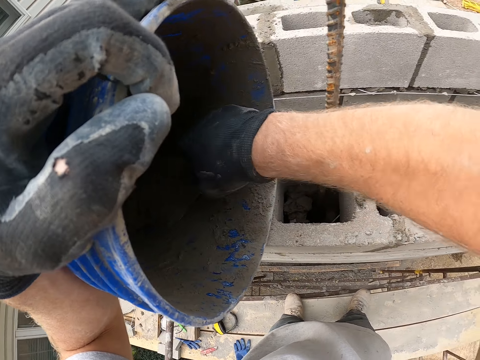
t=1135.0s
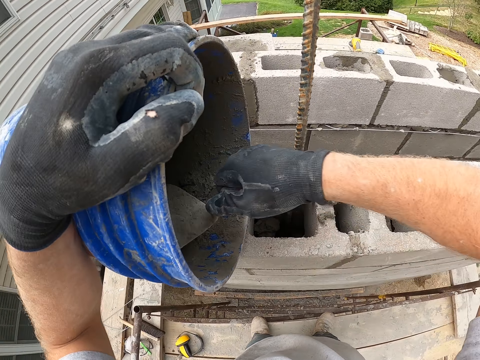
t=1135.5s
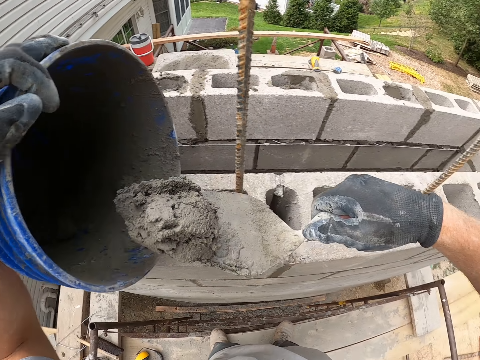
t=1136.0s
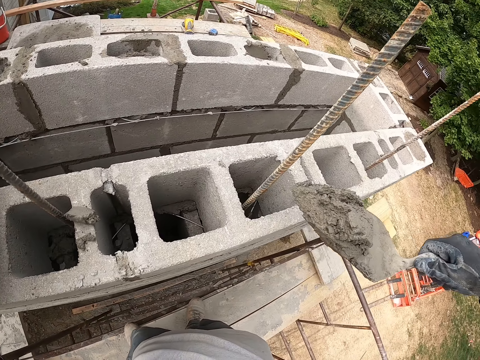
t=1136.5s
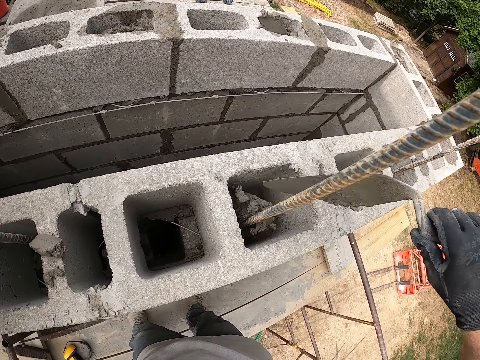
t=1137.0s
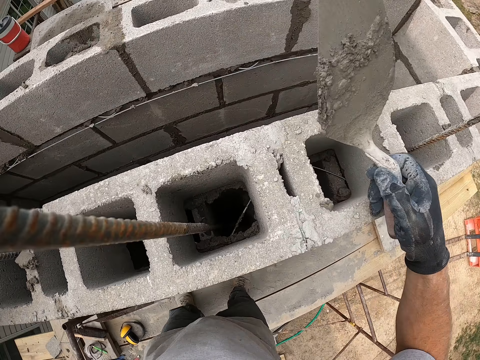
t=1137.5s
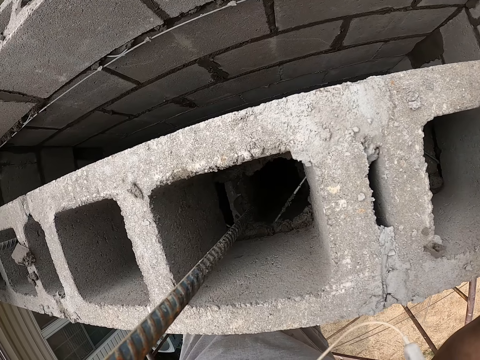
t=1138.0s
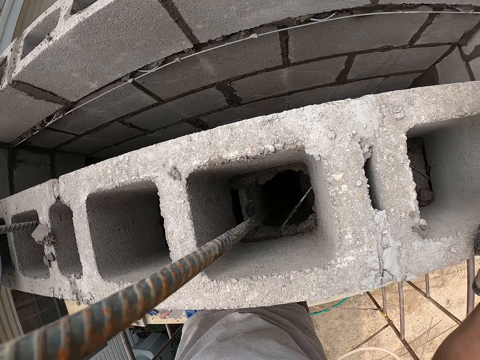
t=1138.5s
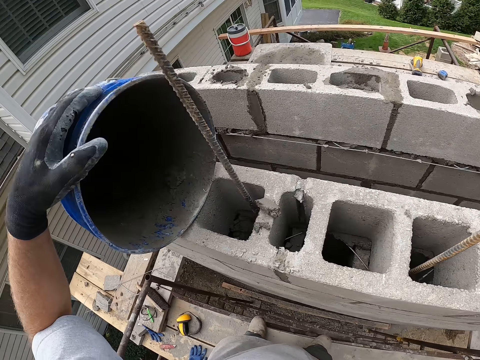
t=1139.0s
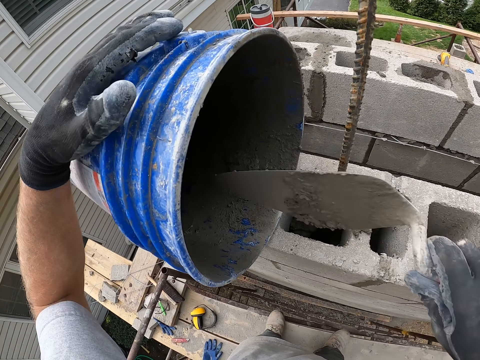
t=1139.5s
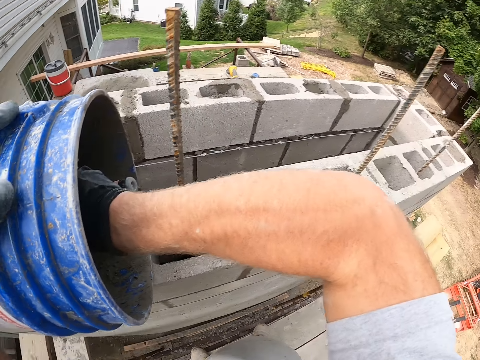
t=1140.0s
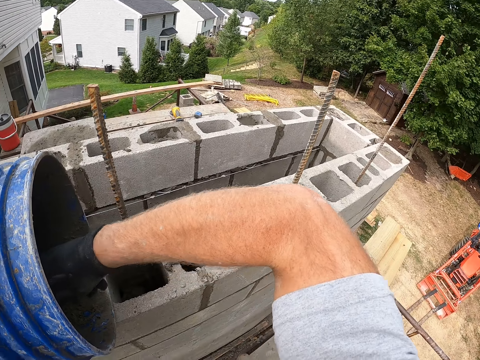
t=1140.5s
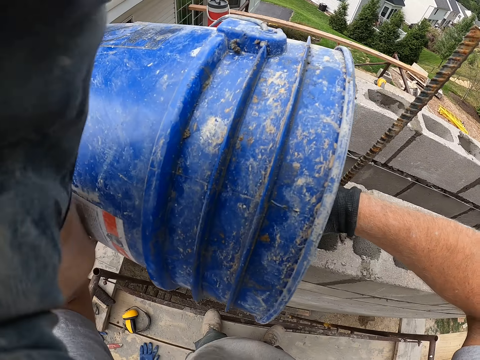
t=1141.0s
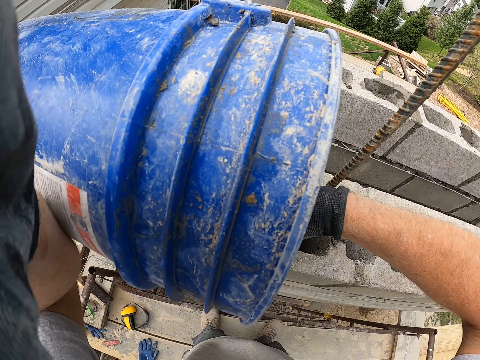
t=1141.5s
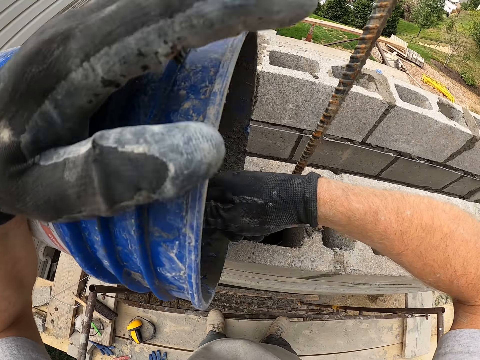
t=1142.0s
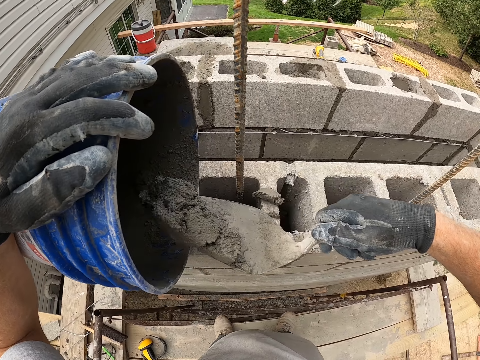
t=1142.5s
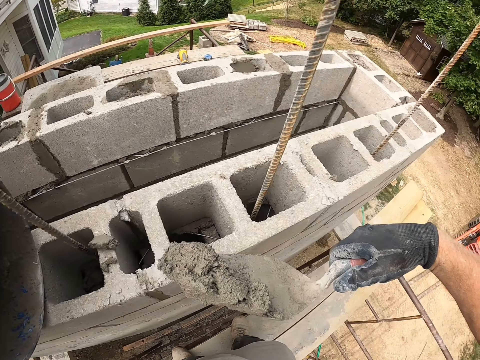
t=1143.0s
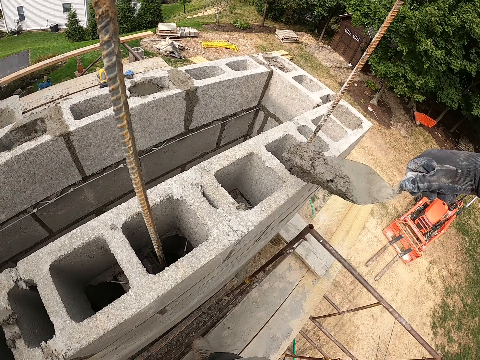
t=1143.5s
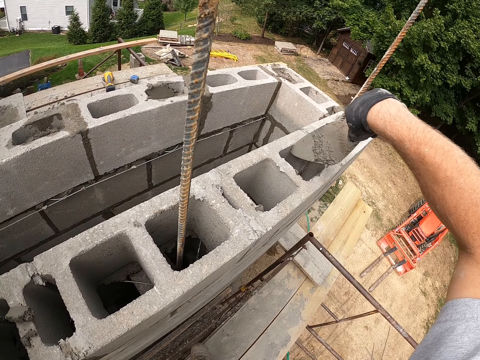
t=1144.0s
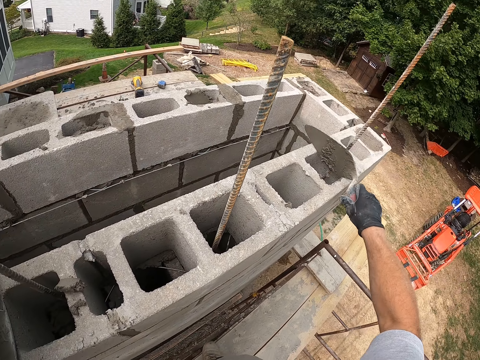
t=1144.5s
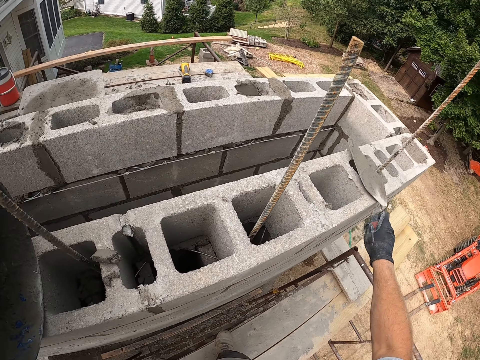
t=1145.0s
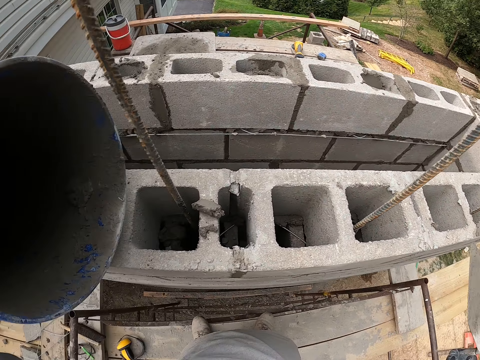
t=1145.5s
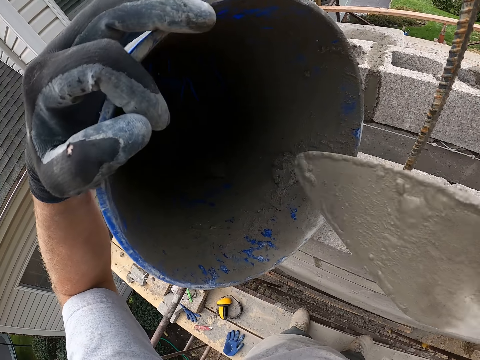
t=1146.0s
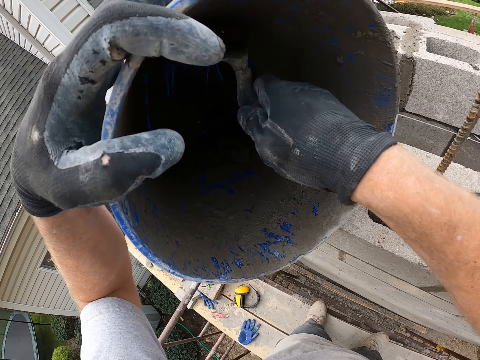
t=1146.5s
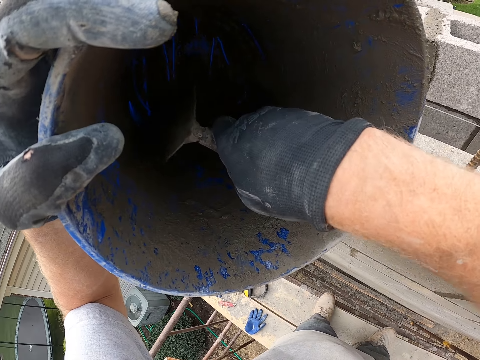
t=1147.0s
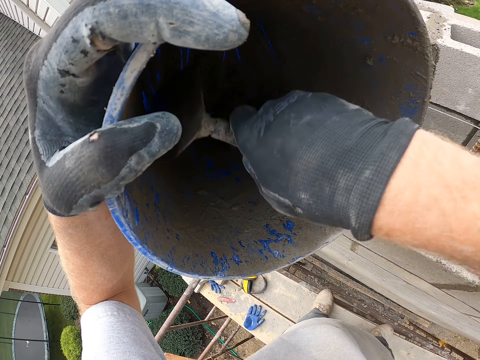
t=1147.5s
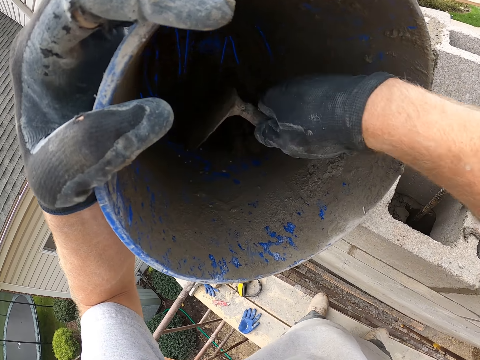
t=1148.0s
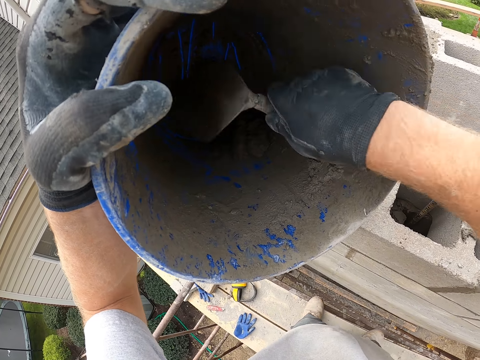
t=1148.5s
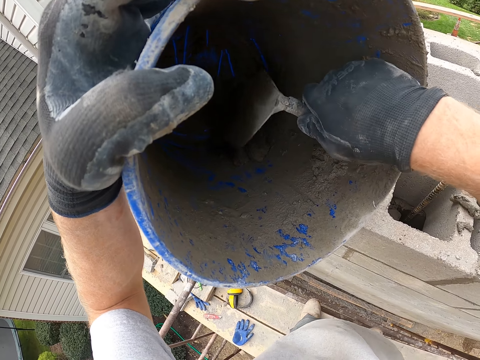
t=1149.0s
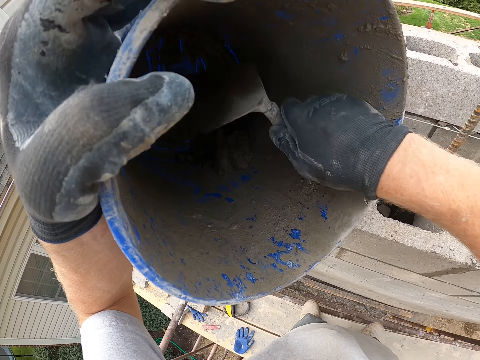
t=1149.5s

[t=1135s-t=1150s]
The camera wearer takes some cement mix from the bucket with the trowel. He pours the cement mix from the trowel into the concrete blocks or hollow blocks. He places the hand holding the trowel on the hollow block. He stares at the hollow blocks. He moves his hand. He adjusts the camera with his left hand. He takes some cement mix from the bucket with the trowel. He places his hand on the bucket. He pours the cement mix from the trowel into the concrete blocks. He hits the hollow block with the trowel. He cleans the trowel on the concrete blocks. He scoops the concrete with the trowel. He gathers the cement mix in the bucket with the trowel.

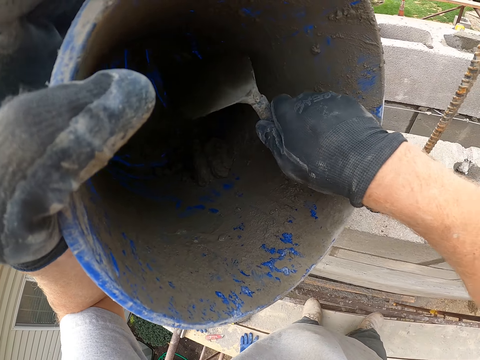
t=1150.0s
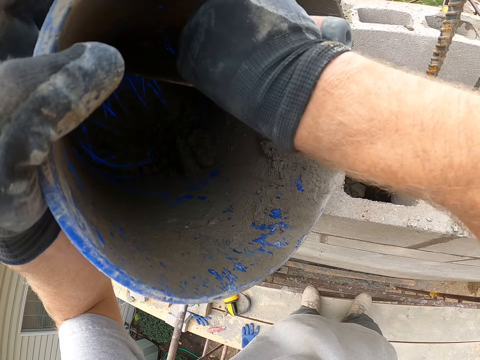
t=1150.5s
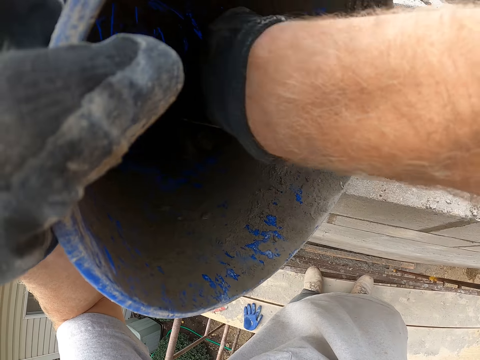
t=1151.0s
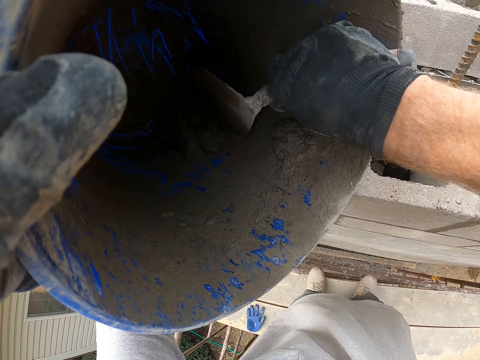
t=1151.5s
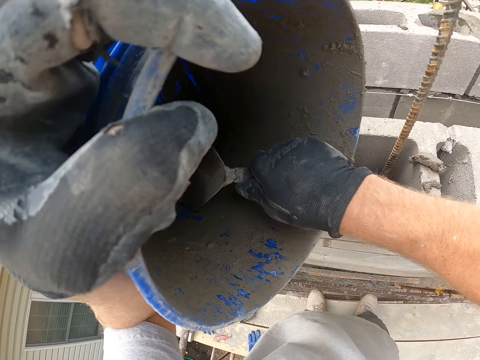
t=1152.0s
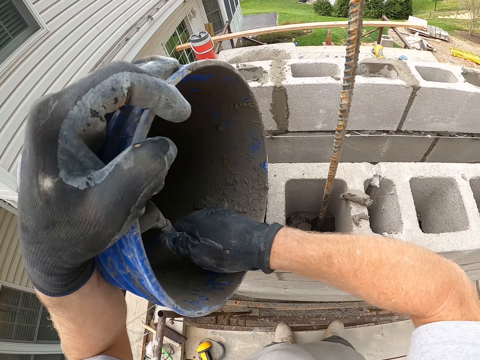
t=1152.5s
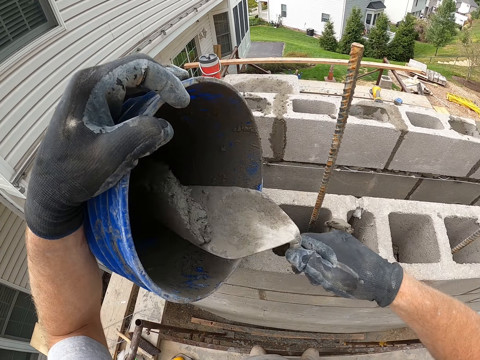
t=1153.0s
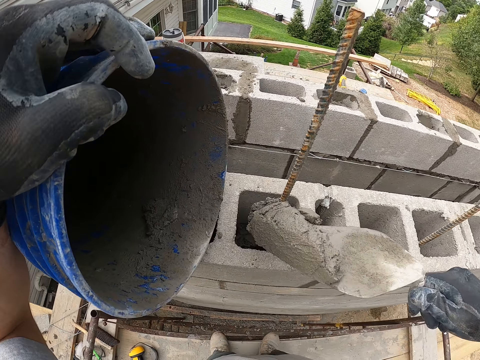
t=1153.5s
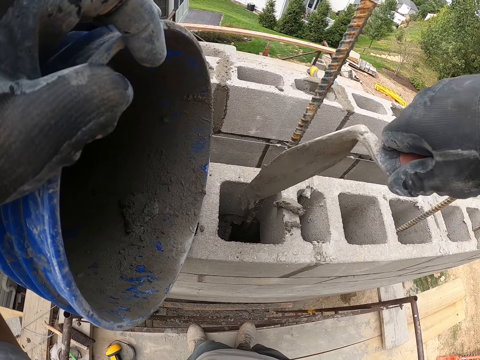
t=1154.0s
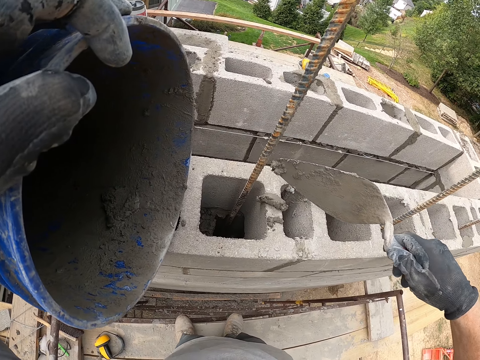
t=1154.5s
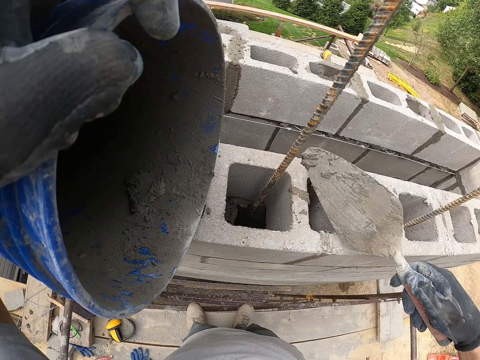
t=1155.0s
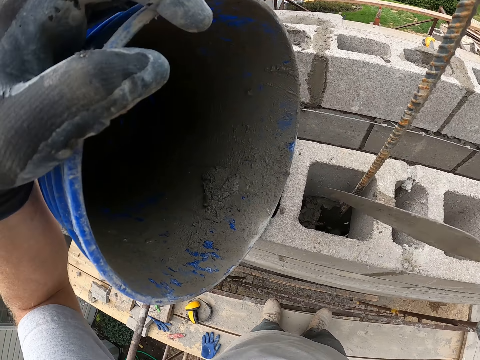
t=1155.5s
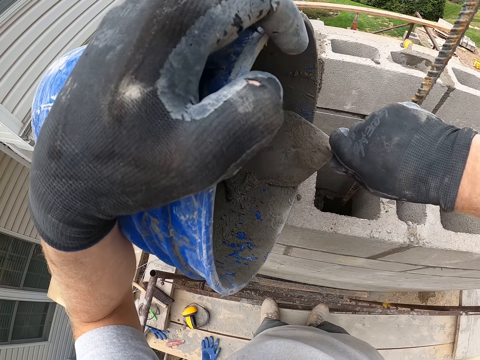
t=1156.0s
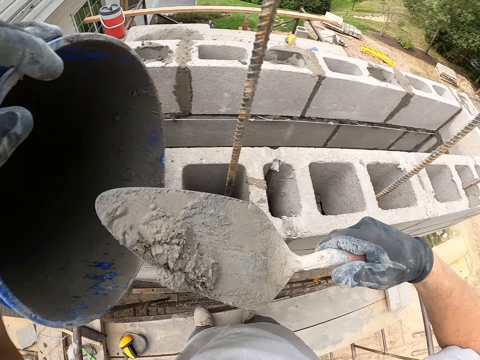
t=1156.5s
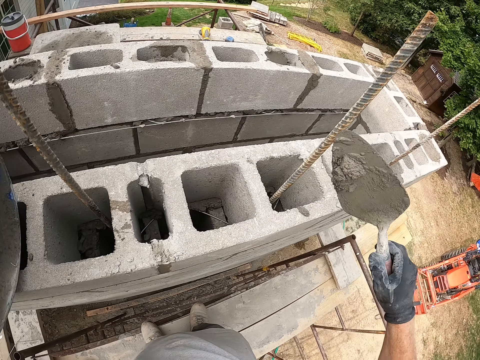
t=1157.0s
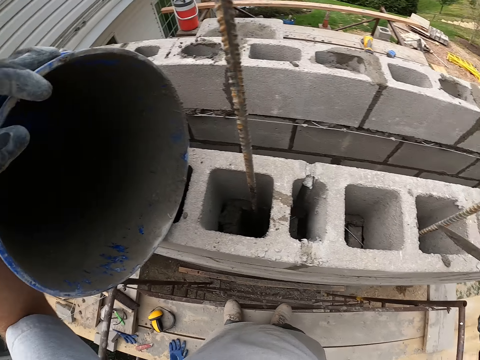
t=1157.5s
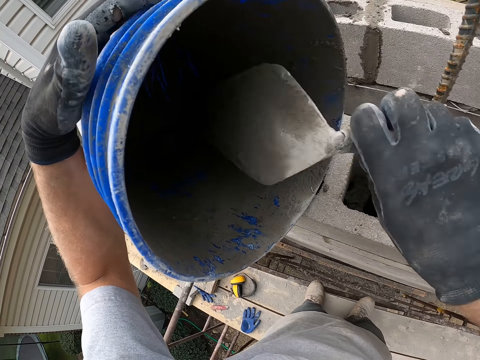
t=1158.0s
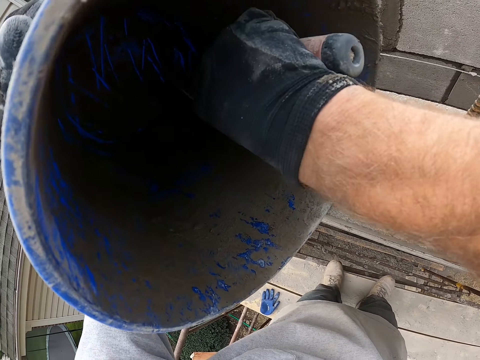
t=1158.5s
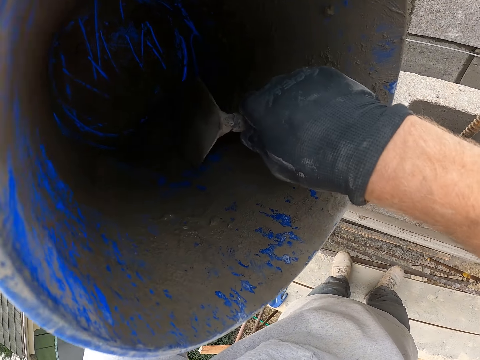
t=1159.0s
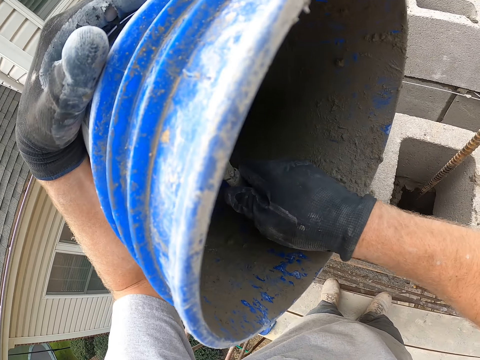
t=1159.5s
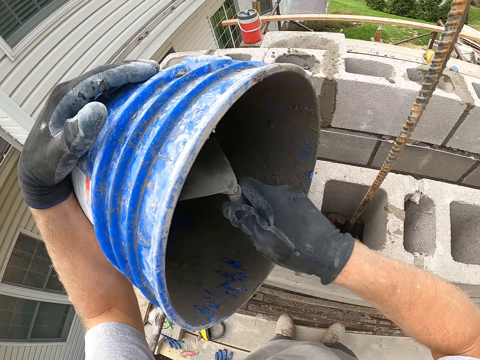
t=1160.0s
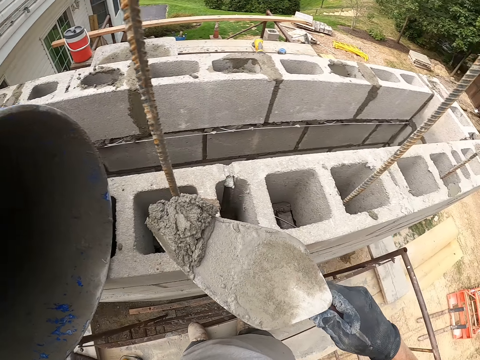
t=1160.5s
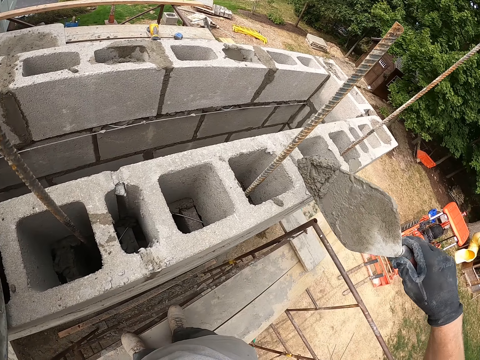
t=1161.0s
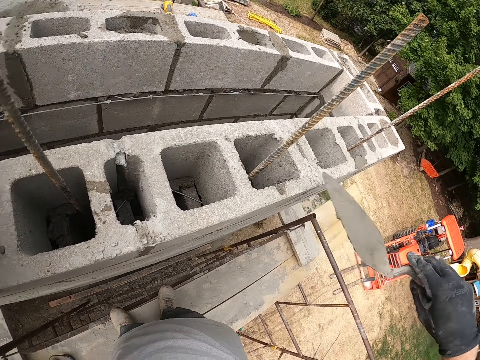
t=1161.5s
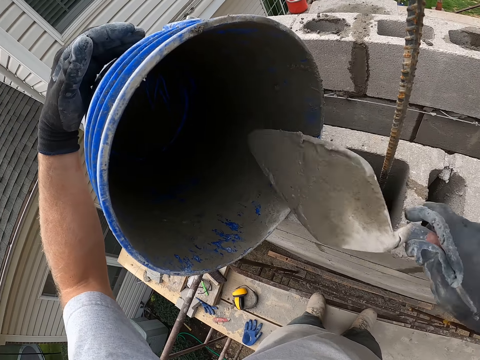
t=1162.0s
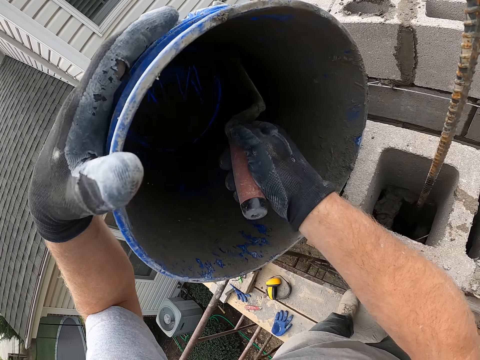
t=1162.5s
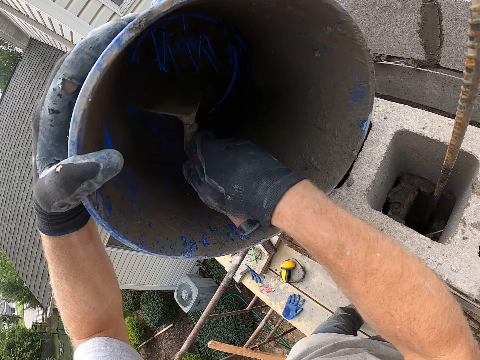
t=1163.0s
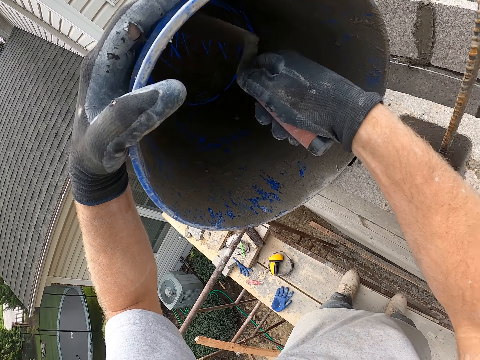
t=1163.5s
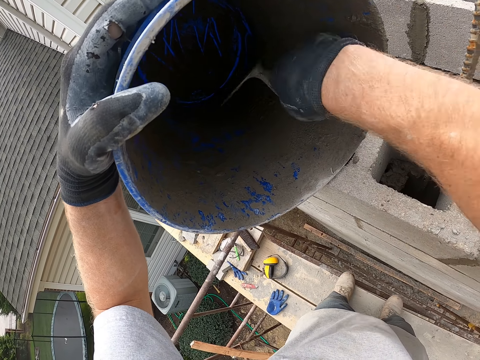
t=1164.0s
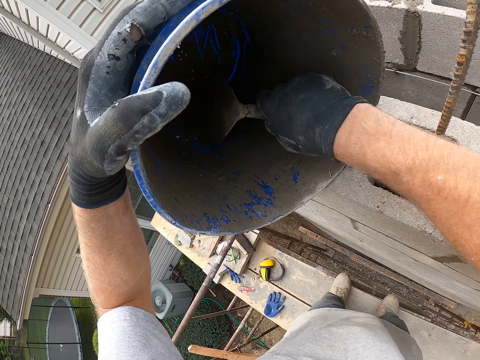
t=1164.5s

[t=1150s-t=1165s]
The camera wearer takes some cement mix from the bucket with the trowel. He pours the cement mix from the trowel into the concrete blocks. He takes some cement mix from the bucket with the trowel. He pours the cement mix from the trowel into the concrete blocks. He moves his hand. He takes some cement mix from the bucket with the trowel. He pours the cement mix from the trowel into the concrete blocks. He scoops the concrete with the trowel. He gathers the cement mix in the bucket with the trowel.
